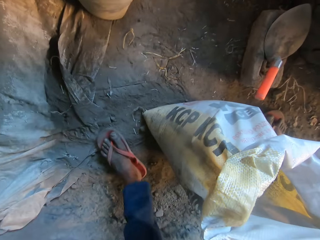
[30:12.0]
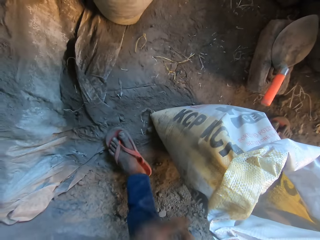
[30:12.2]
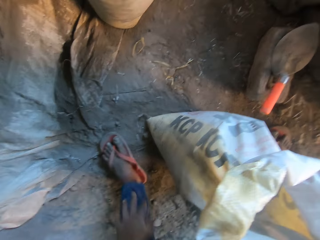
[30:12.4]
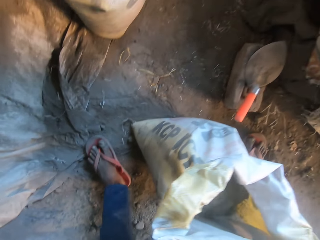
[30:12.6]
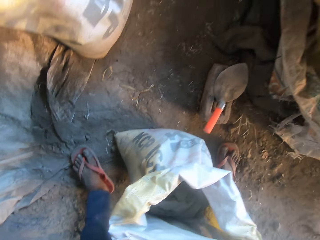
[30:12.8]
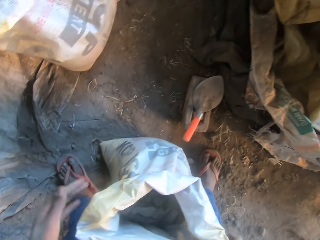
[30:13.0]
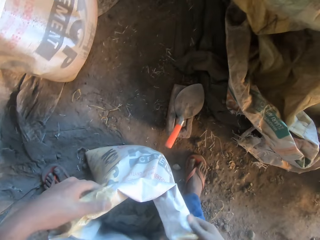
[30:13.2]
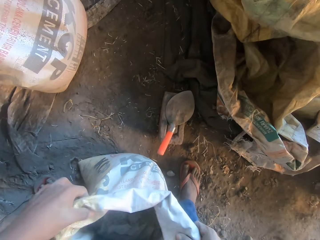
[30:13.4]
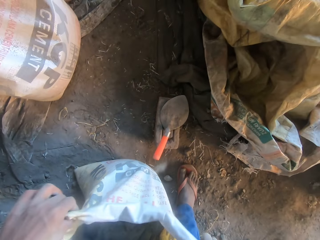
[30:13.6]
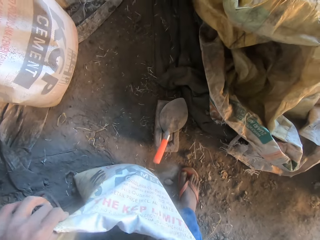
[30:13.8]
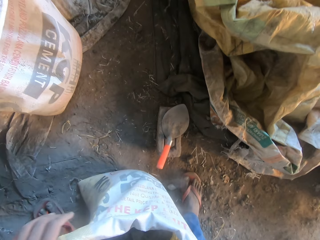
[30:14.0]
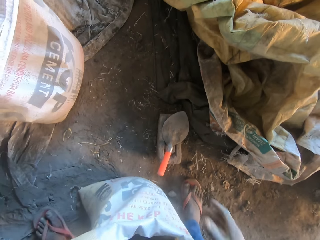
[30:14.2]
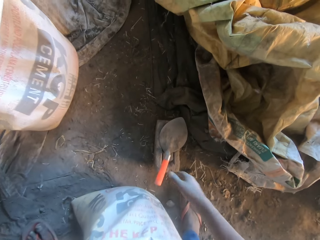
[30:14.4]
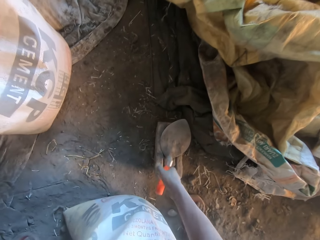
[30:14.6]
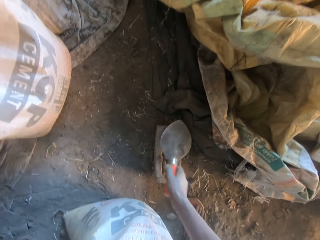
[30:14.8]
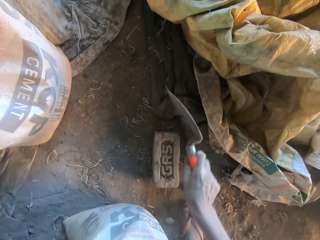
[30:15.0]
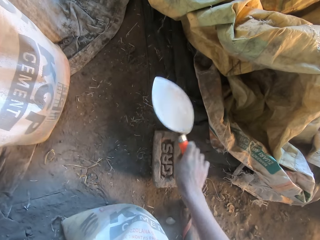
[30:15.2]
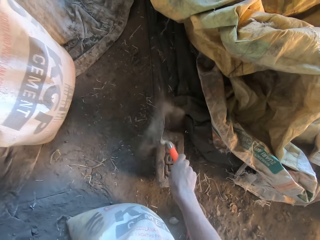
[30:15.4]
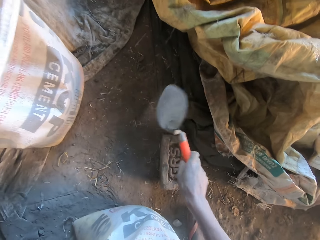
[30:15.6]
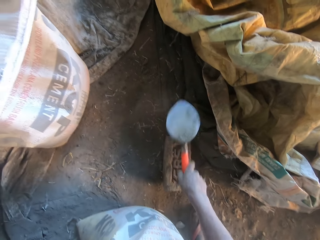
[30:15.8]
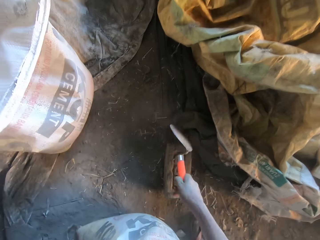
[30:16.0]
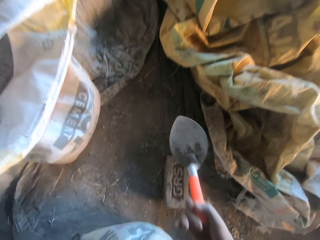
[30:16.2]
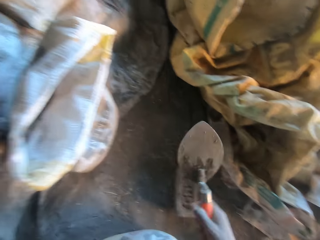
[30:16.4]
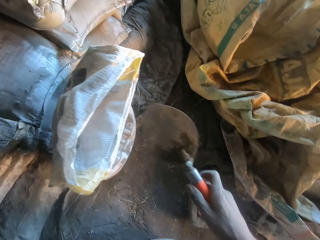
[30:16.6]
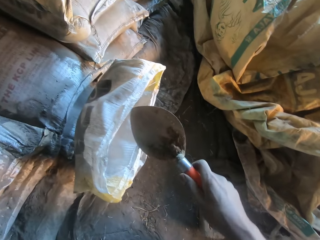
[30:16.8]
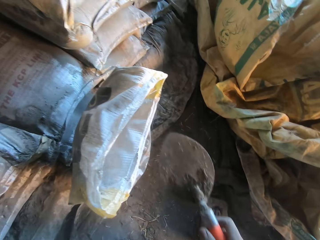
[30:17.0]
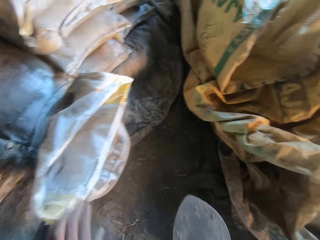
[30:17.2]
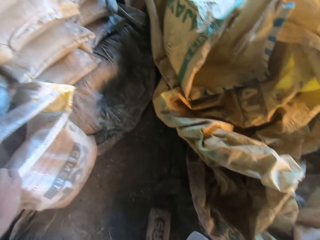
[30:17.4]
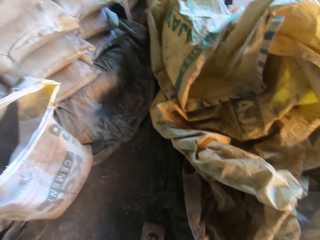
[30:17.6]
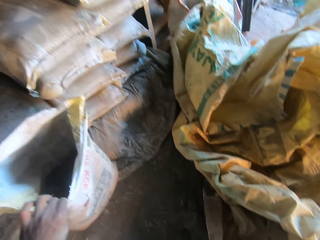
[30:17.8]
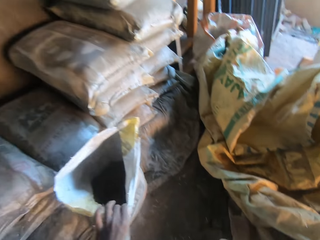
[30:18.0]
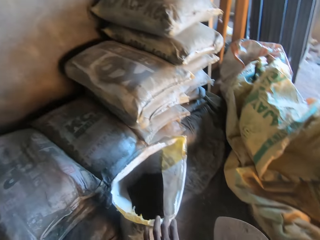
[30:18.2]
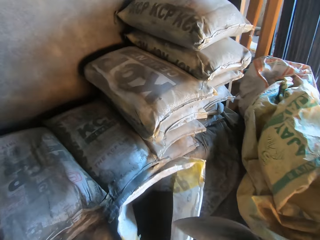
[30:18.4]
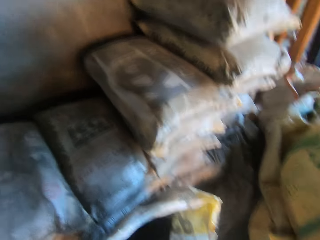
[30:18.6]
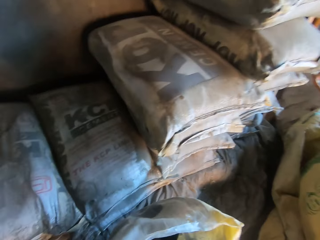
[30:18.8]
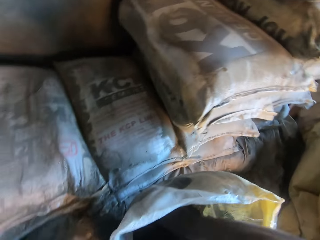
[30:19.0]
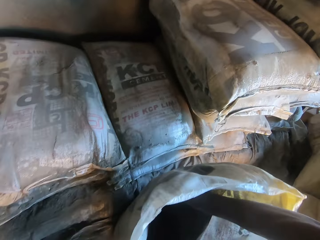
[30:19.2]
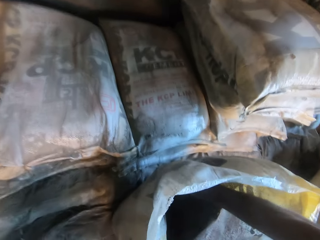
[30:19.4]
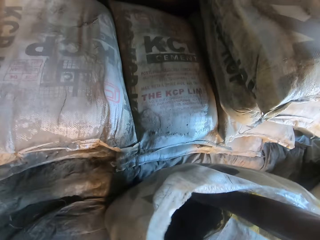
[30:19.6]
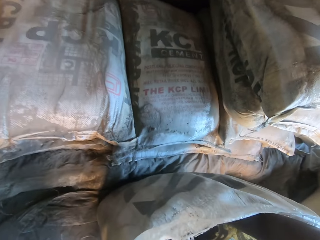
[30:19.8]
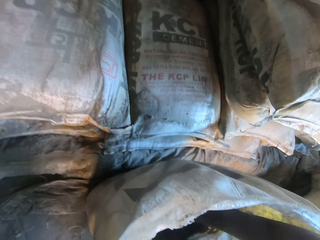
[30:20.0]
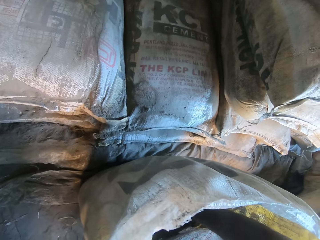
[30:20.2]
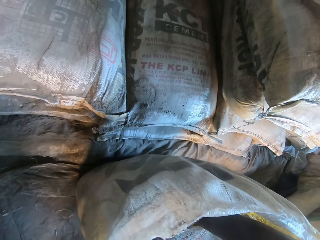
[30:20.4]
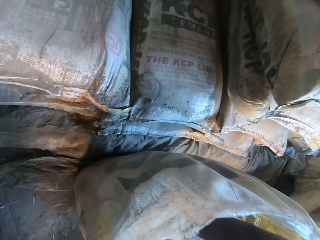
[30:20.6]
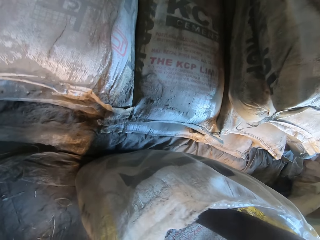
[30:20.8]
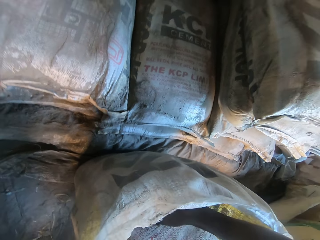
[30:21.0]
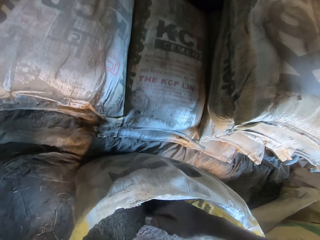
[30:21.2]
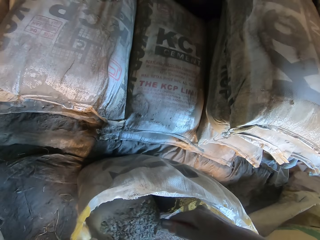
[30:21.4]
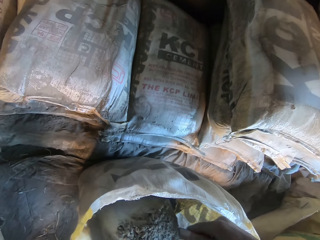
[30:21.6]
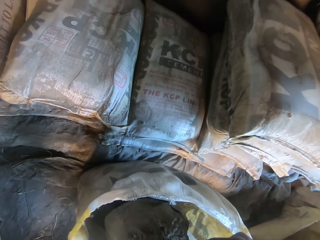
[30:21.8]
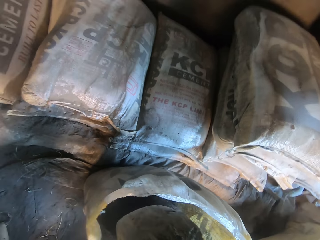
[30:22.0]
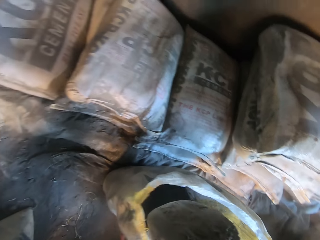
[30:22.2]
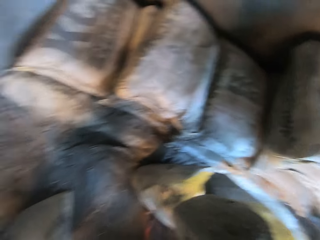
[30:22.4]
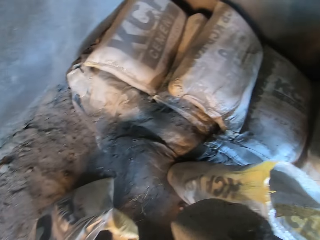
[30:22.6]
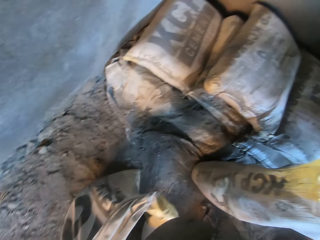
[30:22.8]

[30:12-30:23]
The camera wearer rubs his left hand on his trouser. He adjusts the sack with both hands. He picks the trowel from the brick with his right hand. He dusts the trowel in his right hand on the brick. He opens the bag of cement with his left hand. He scoops cement from the bag of cement with the trowel in his right hand into the sack in his left hand.

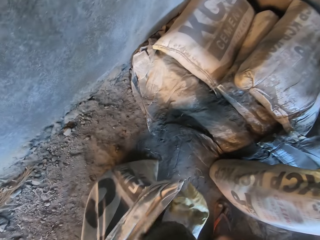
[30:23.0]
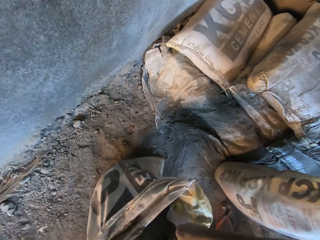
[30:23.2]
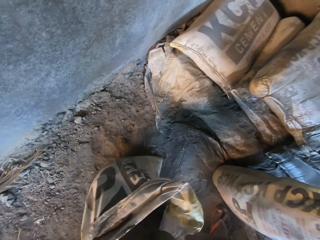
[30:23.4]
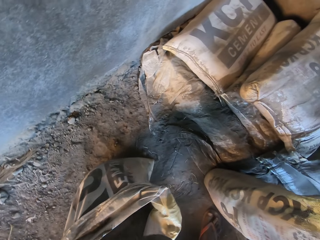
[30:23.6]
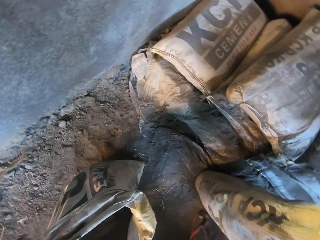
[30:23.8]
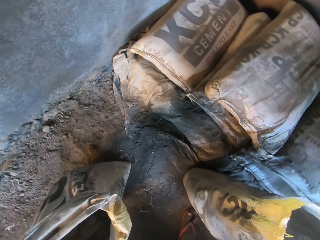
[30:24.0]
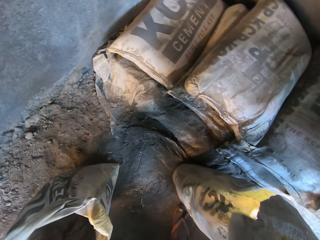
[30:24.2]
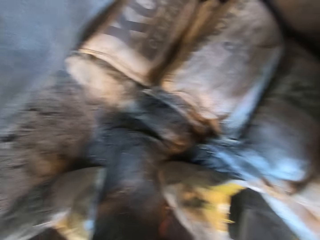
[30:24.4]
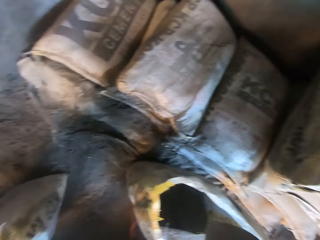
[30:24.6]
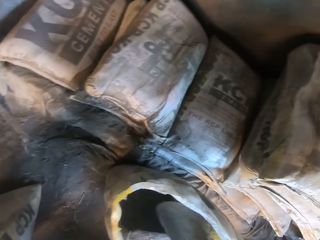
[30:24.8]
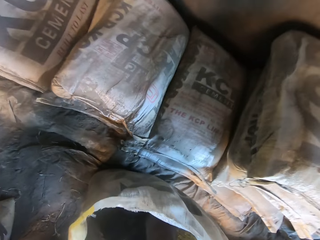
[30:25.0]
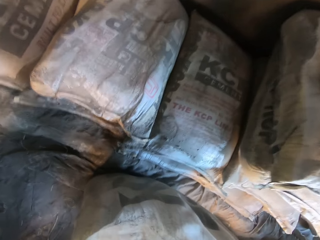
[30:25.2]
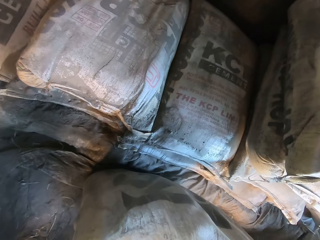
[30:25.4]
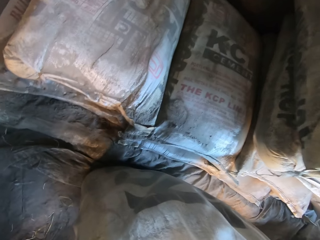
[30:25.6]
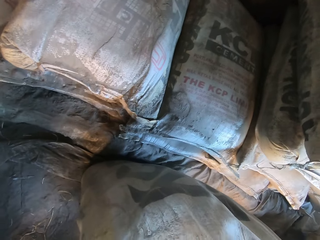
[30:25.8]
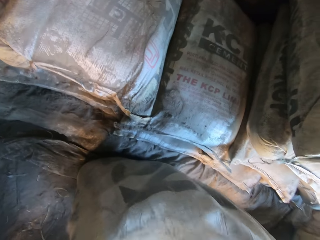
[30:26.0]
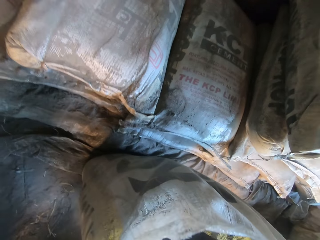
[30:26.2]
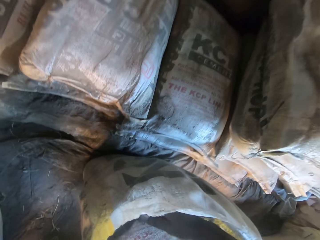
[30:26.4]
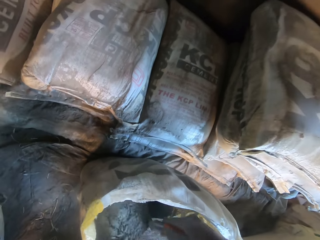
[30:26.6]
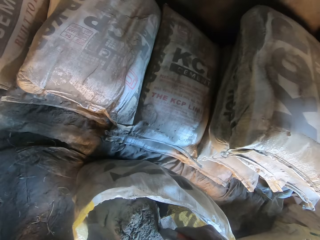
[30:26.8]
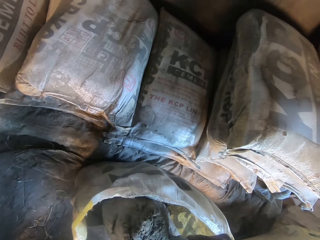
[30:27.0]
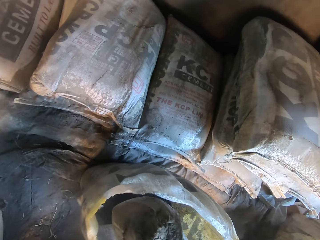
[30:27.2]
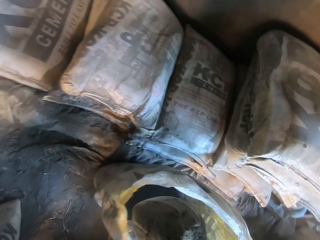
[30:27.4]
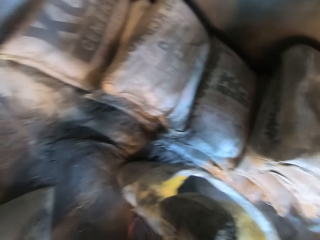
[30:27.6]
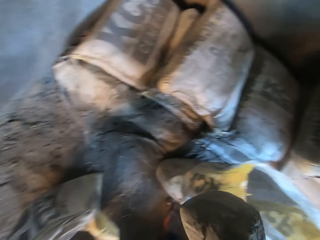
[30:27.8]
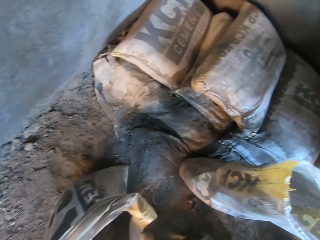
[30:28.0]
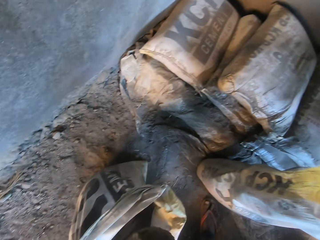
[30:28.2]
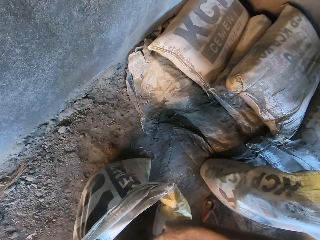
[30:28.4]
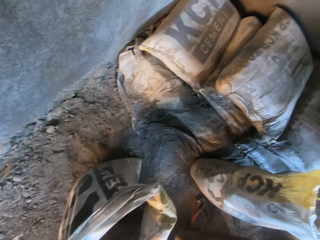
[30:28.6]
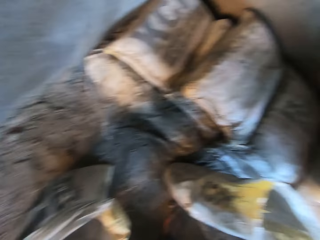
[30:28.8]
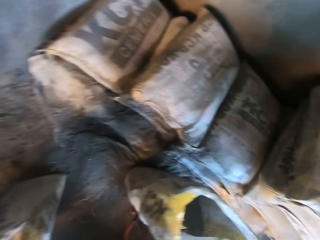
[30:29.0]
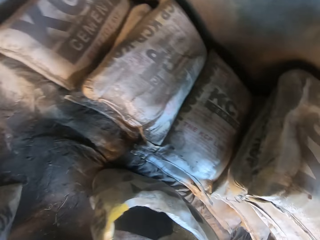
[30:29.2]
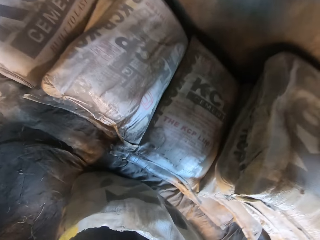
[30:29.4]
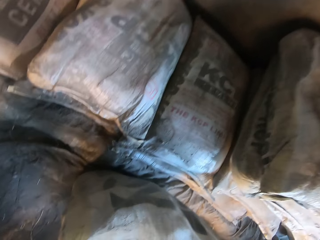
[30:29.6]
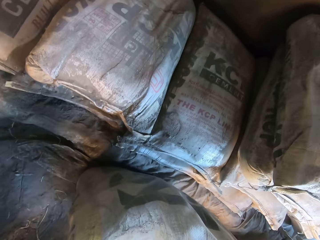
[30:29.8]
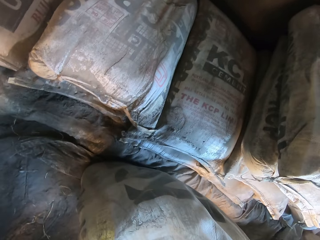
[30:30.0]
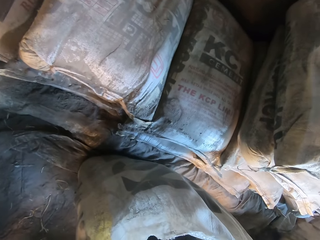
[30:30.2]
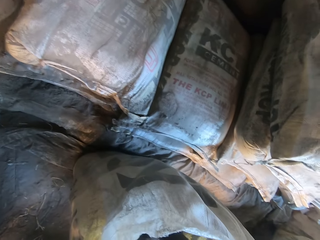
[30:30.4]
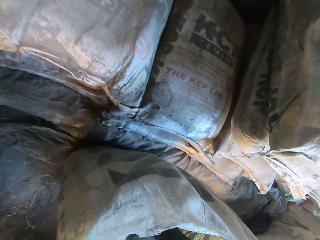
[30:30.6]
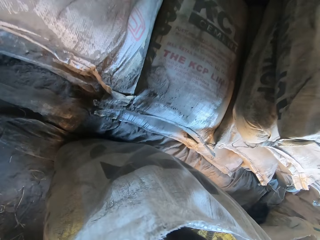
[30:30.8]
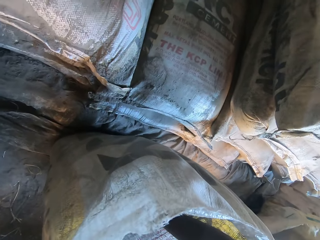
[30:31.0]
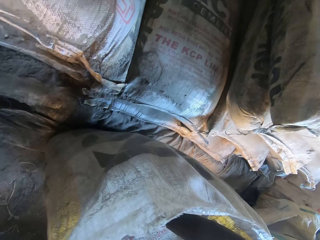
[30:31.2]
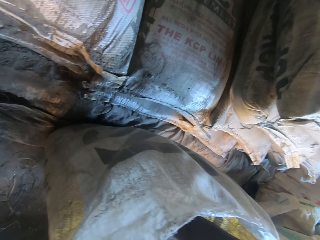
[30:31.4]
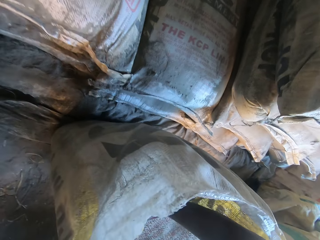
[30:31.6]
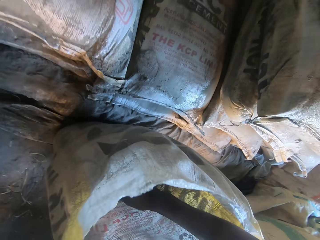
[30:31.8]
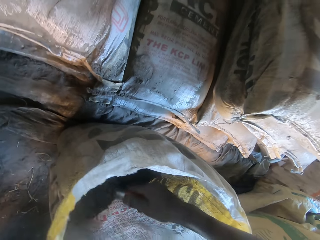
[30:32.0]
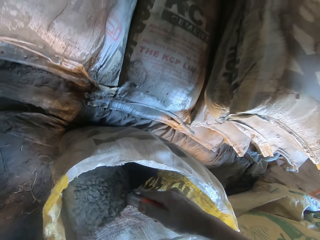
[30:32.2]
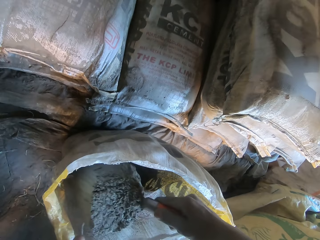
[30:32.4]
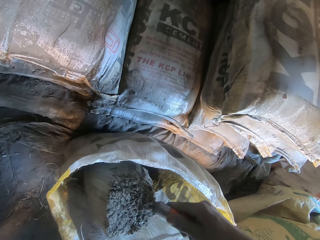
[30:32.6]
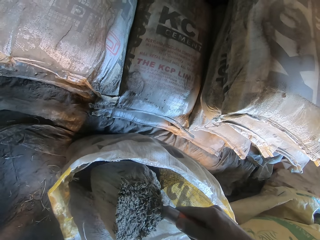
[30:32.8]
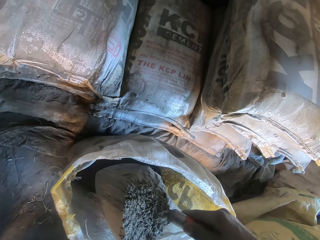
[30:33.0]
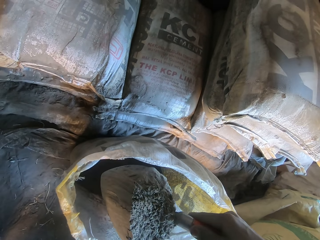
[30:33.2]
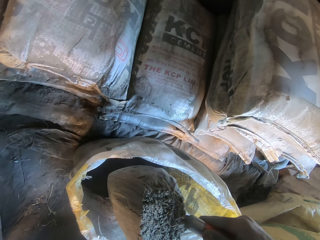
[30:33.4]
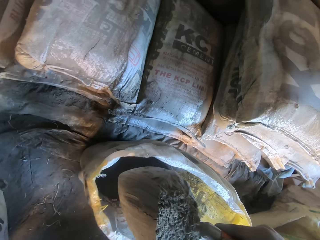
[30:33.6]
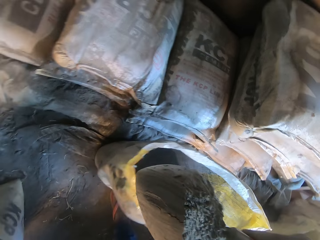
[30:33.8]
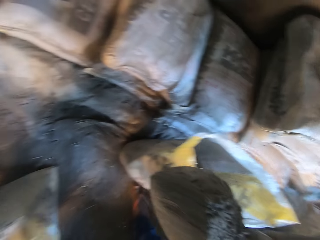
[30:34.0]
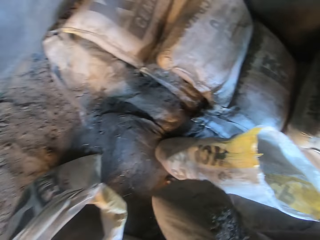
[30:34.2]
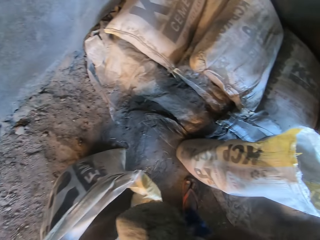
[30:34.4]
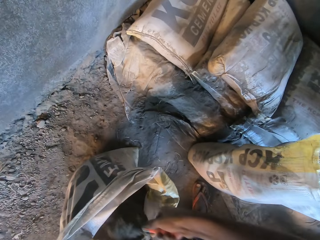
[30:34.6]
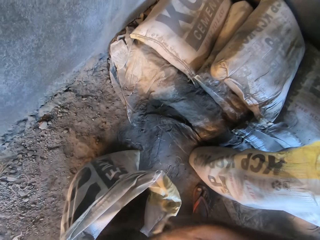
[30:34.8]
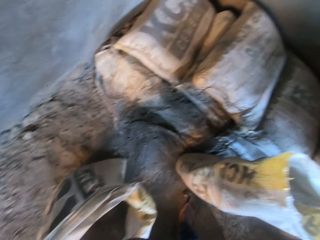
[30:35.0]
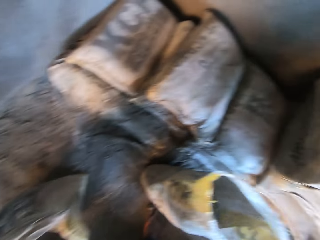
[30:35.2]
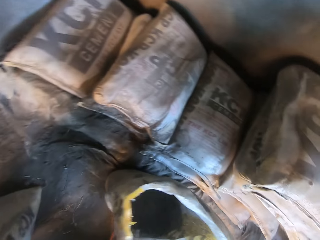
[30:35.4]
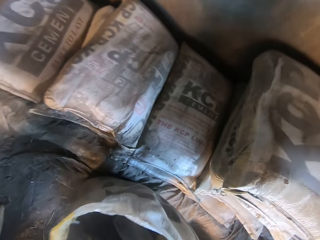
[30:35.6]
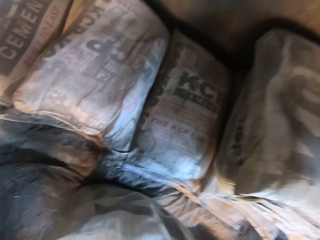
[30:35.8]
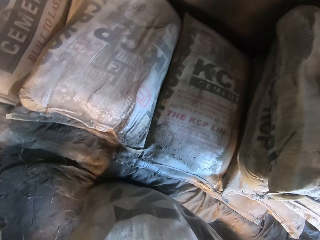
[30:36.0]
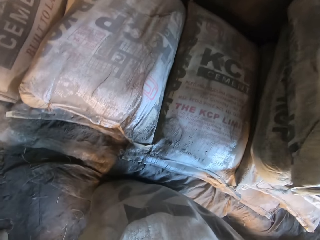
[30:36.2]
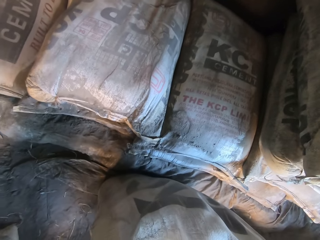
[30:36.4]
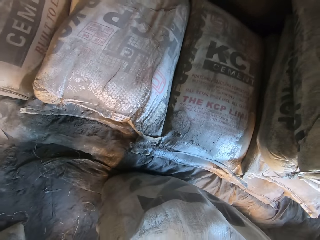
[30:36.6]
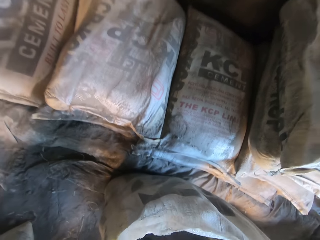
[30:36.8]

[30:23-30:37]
The camera wearer takes cement with a shovel. They put the cement in the bag. They take cement with the shovel. They put the cement in the bag.
